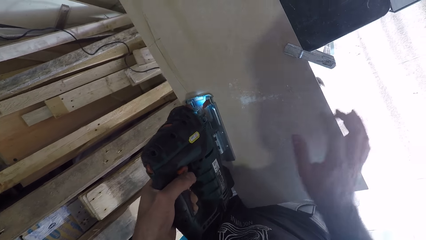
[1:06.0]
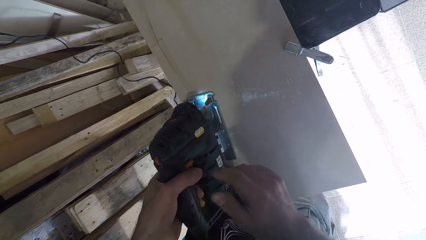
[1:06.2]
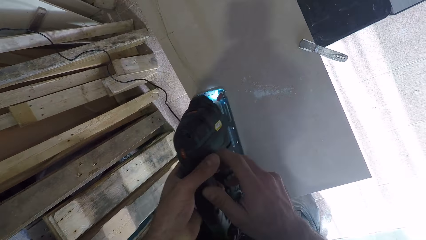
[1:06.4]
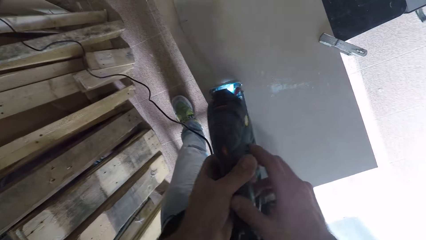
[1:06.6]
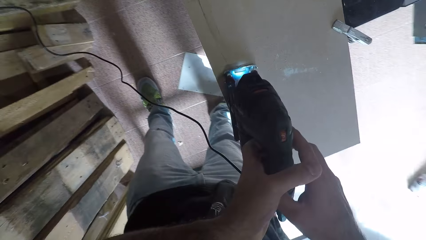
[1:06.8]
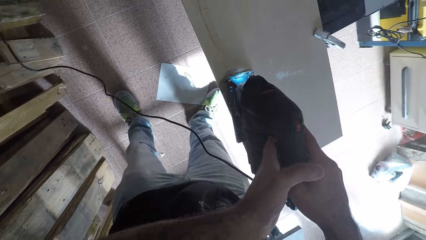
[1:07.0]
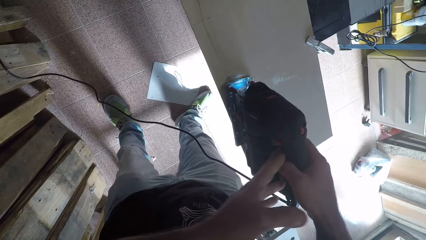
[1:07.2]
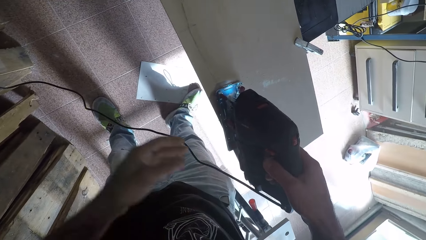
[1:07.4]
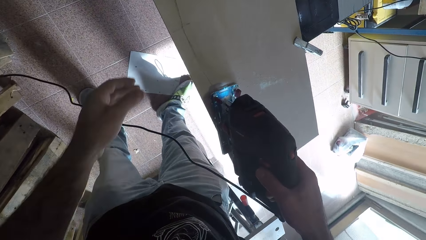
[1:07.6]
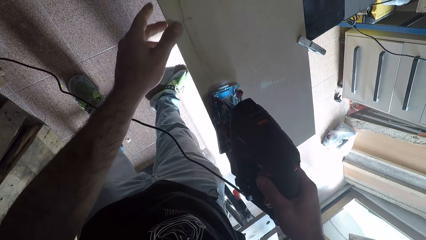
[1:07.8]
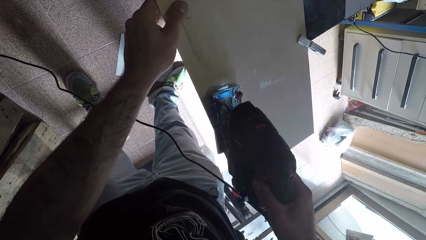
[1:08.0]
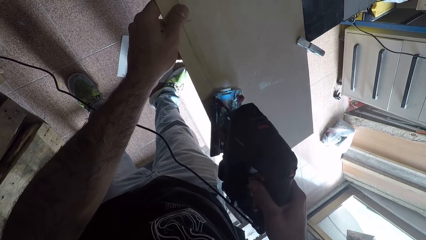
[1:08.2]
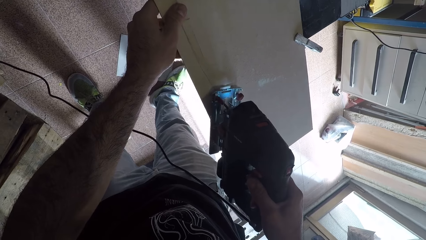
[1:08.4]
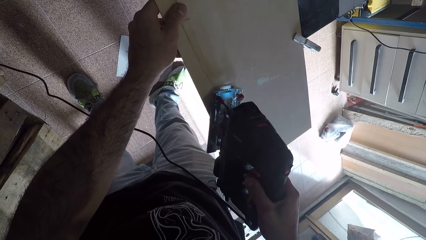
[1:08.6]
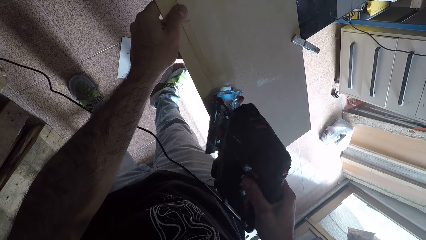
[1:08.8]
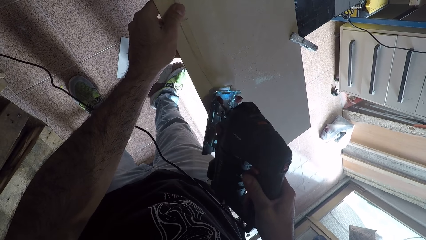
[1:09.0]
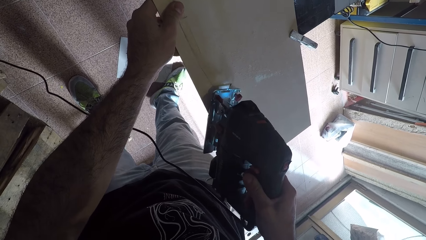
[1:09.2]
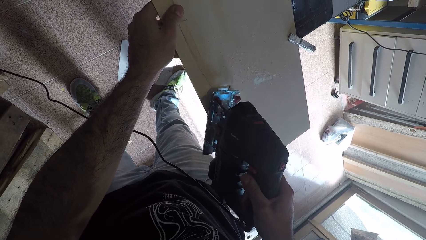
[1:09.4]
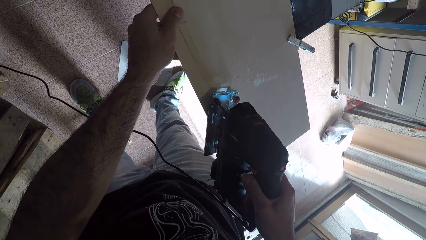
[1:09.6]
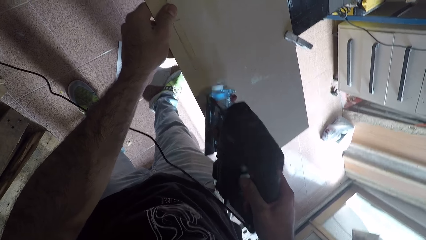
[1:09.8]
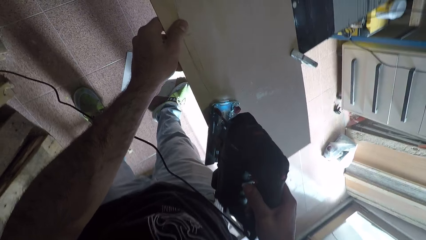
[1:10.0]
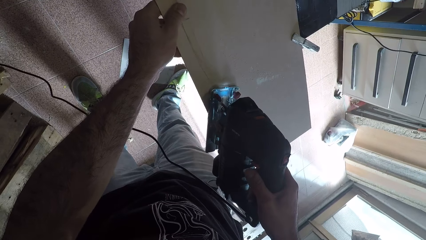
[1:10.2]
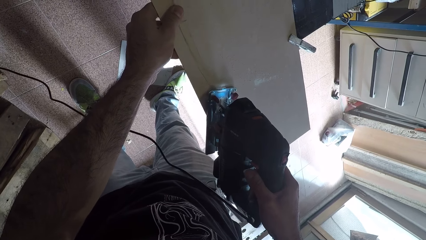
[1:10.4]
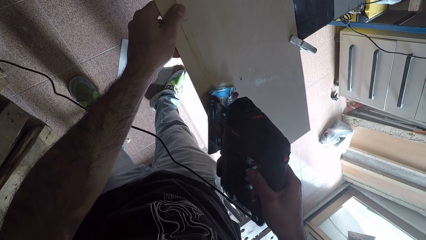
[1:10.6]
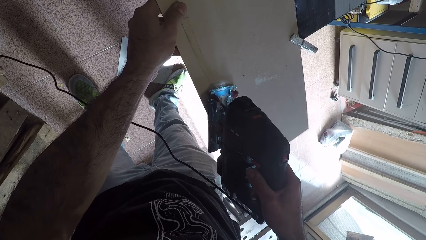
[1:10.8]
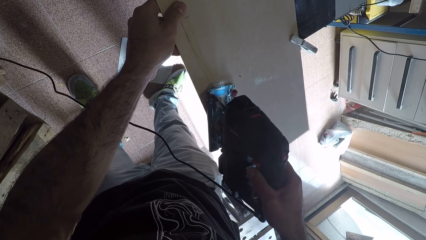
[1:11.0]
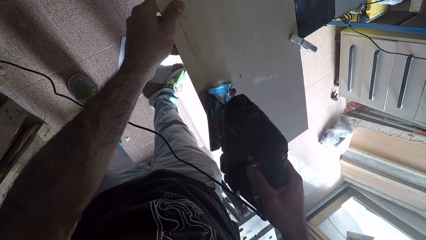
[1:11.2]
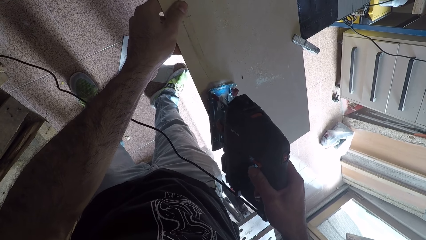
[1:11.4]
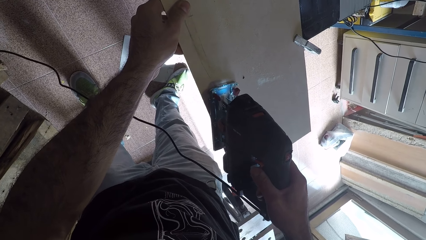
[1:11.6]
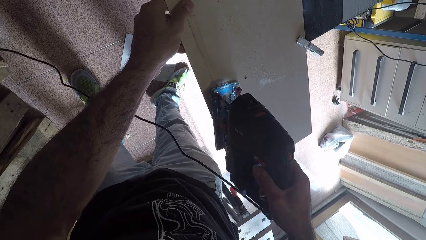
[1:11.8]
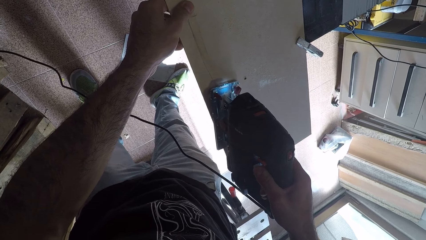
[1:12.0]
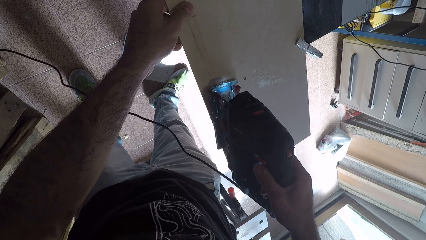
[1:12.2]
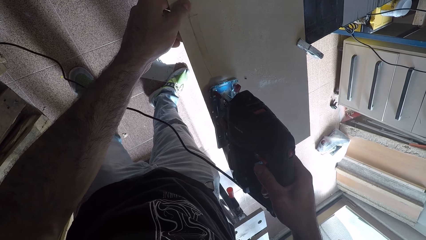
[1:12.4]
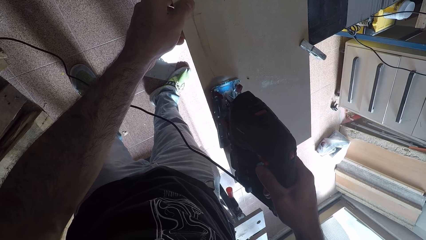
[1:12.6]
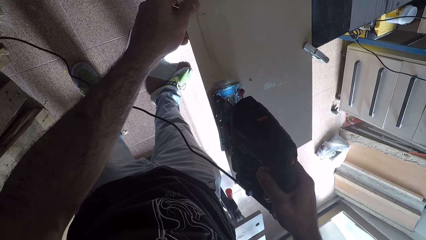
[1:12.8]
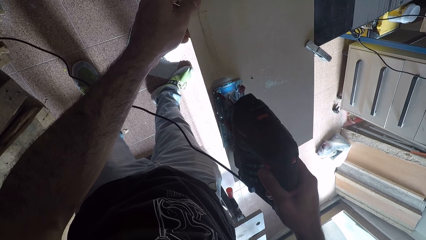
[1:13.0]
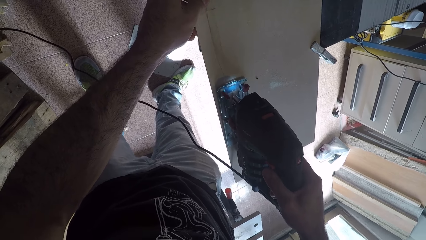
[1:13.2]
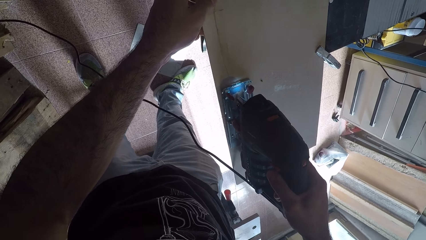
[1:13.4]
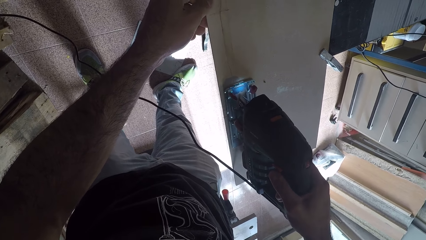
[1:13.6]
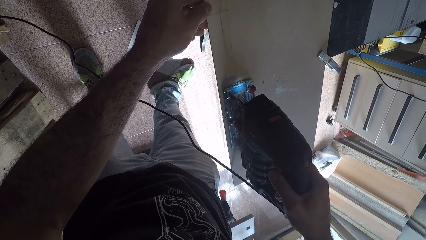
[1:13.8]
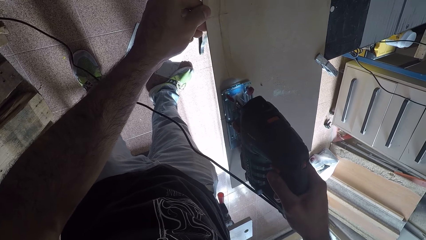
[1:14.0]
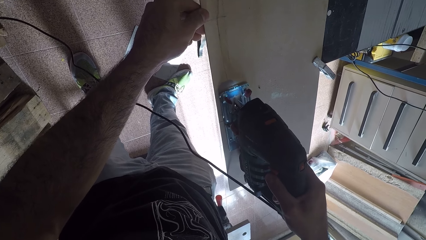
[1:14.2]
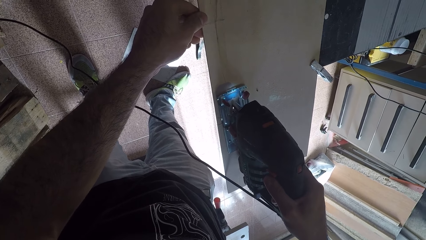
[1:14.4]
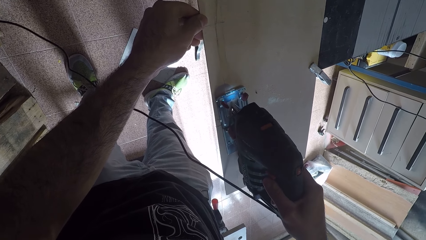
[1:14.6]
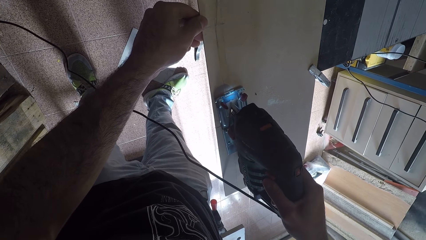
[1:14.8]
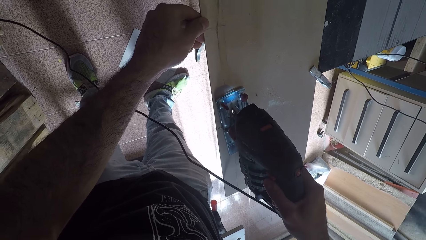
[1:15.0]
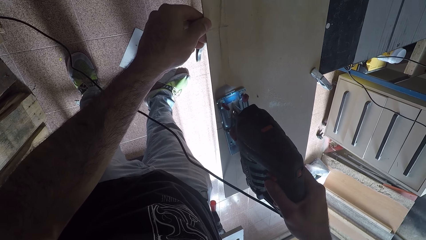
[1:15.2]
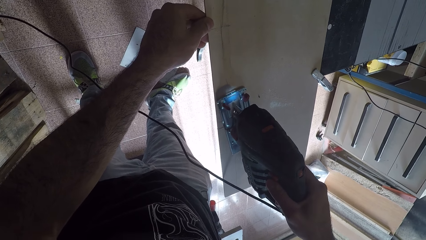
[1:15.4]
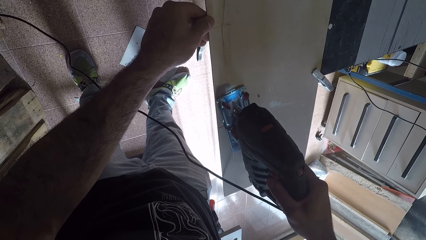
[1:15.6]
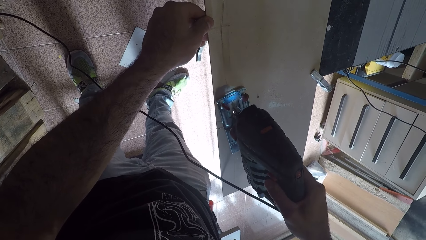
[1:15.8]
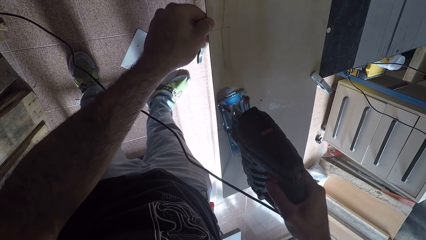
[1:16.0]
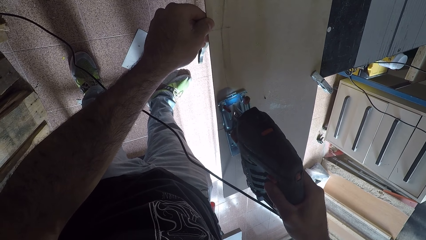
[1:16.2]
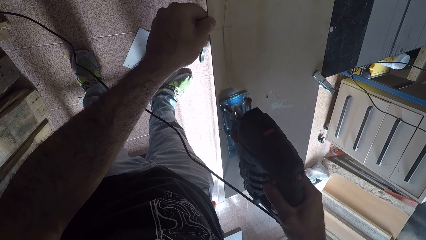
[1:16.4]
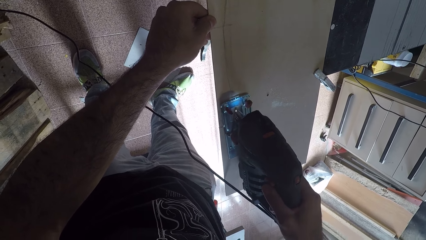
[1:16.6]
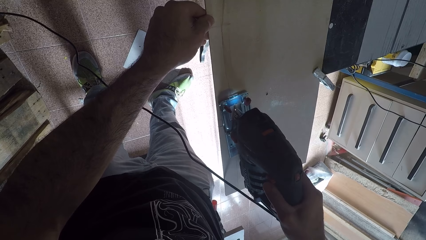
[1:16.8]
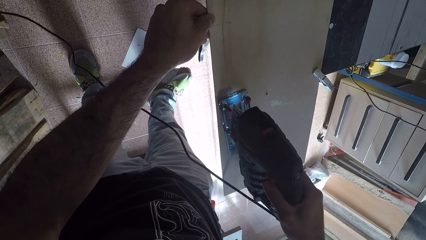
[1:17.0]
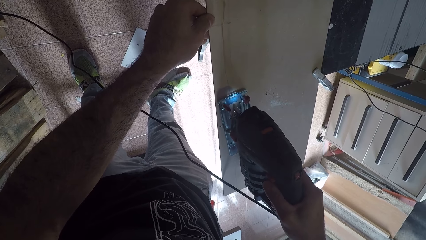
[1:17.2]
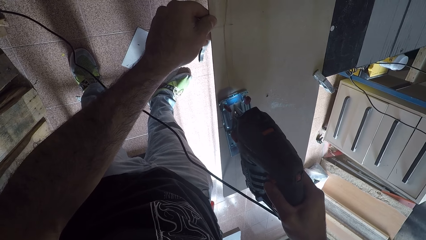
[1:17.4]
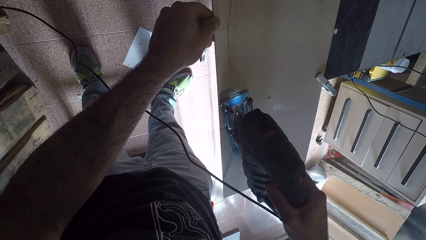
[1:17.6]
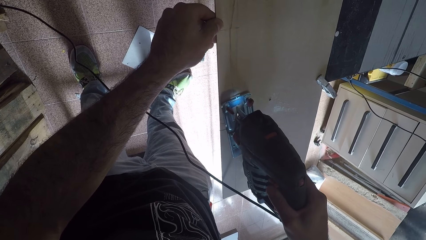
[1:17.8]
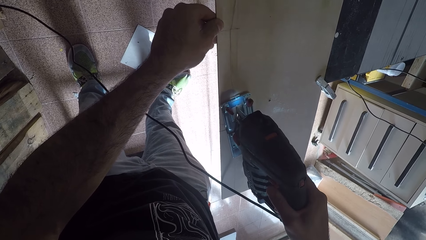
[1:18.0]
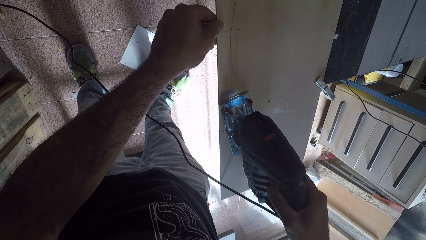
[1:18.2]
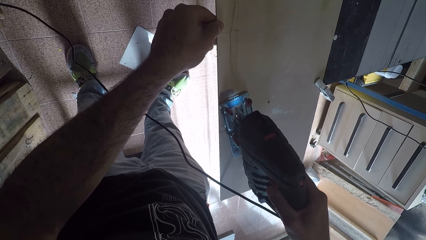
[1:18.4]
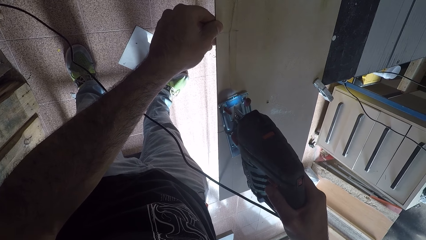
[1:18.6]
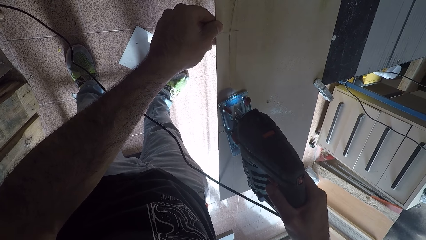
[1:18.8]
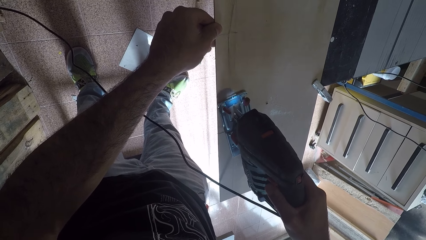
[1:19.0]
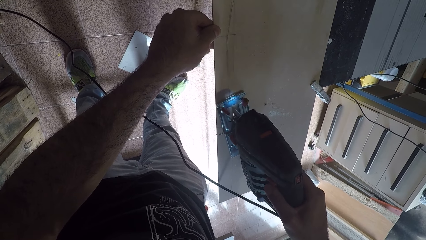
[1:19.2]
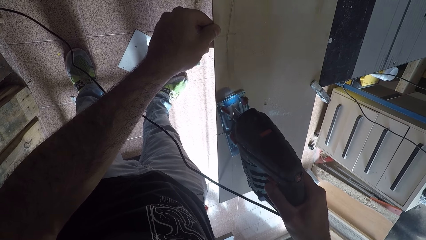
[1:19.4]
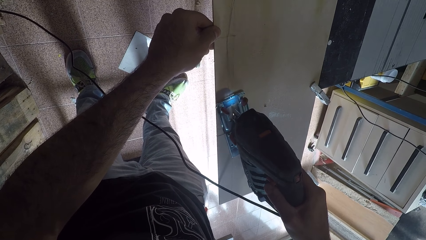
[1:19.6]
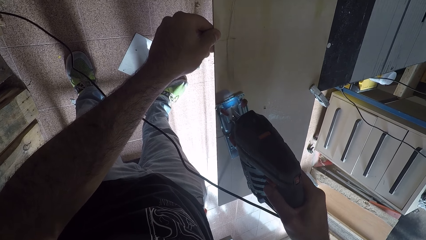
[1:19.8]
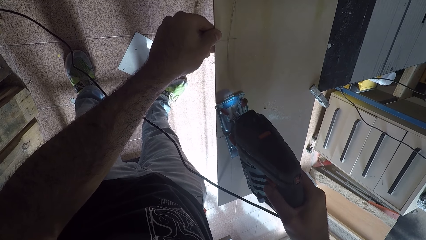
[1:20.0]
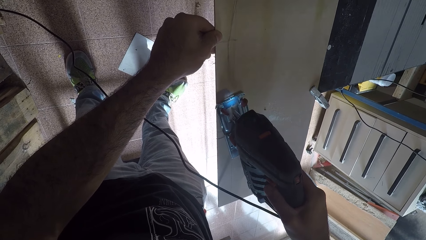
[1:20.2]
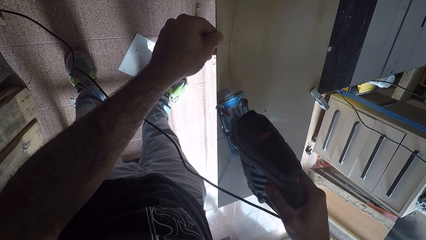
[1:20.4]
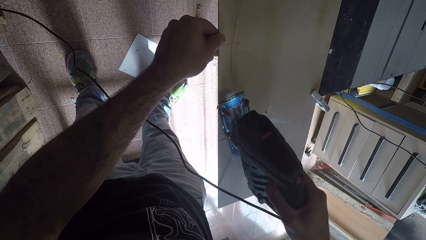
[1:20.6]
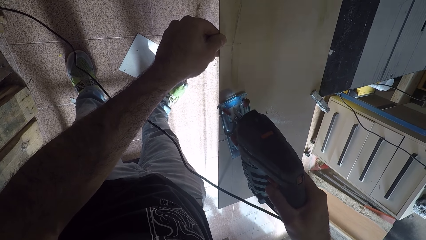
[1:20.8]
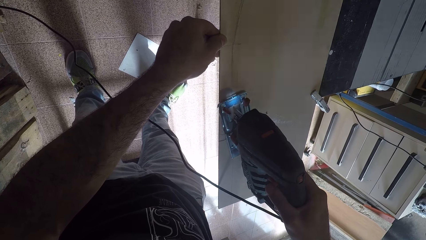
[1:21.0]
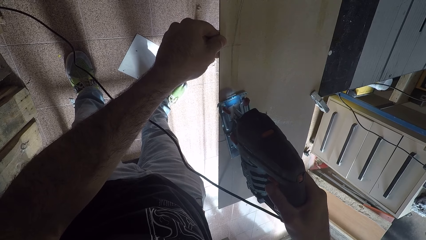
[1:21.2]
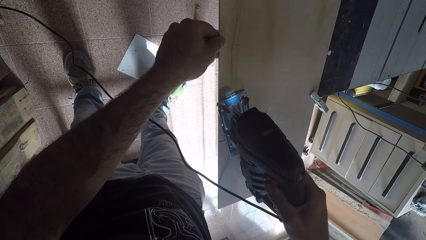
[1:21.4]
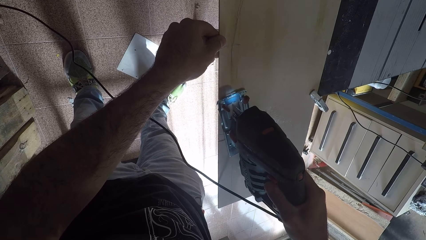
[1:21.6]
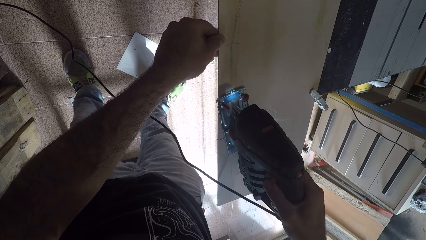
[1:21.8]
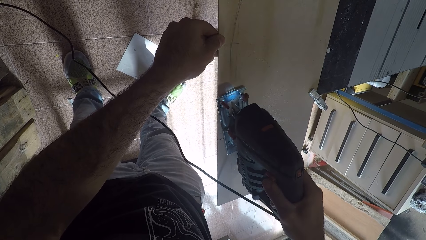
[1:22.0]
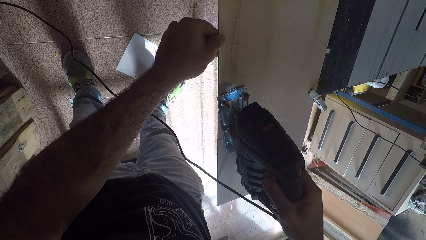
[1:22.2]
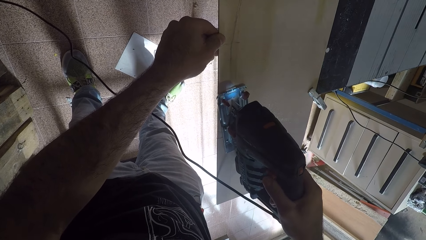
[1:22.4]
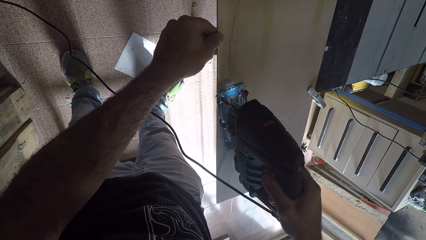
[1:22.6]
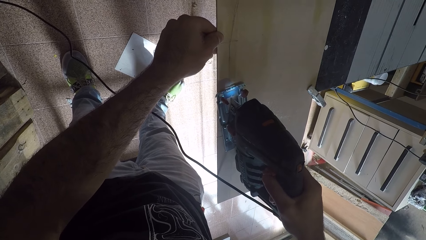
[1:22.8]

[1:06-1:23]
The camera wearer passes the saw machine to his right hand. He touches the cardboard. He moves the saw machine on the wood with his right hand. He switches on the saw machine. He cuts the wood with the saw machine.
